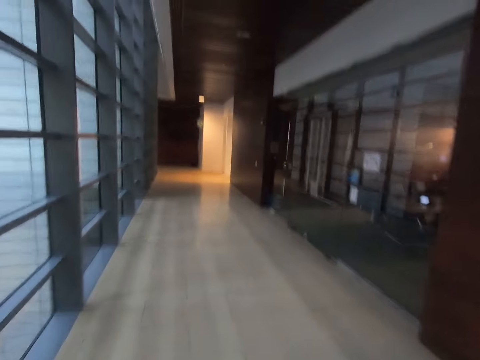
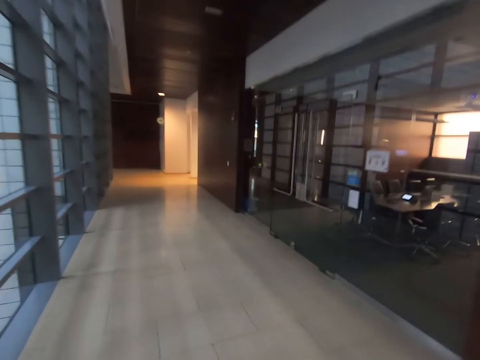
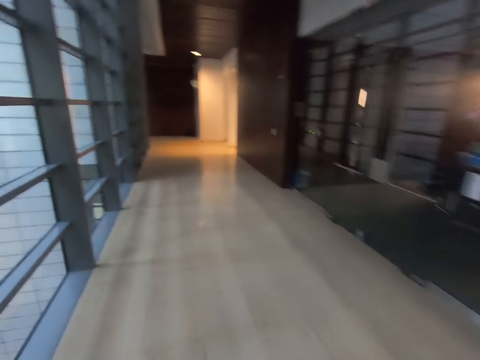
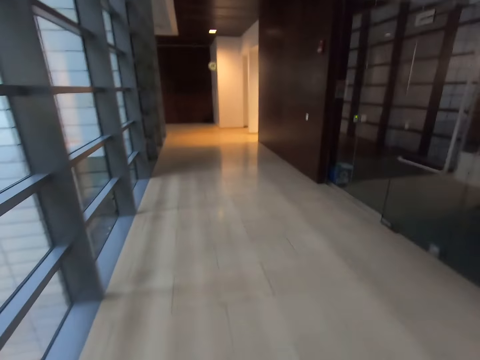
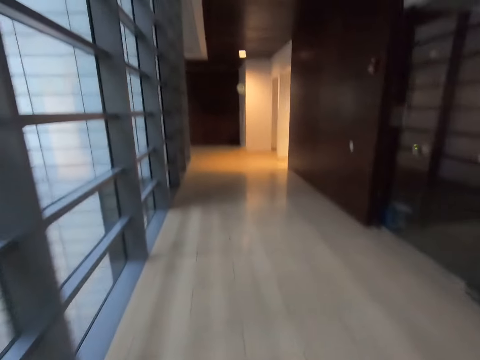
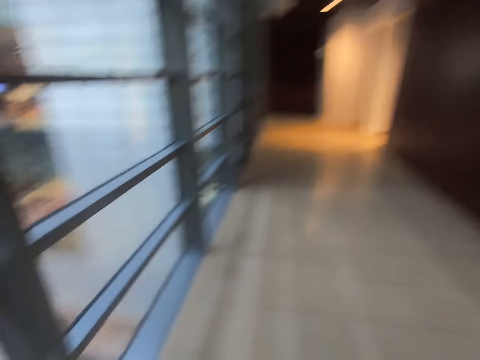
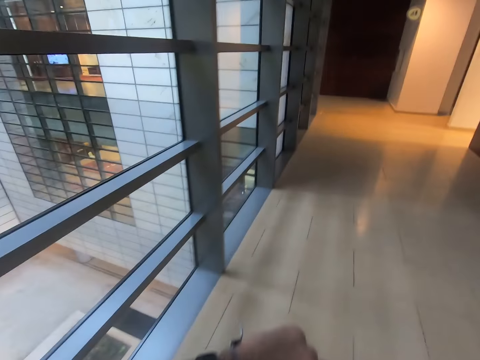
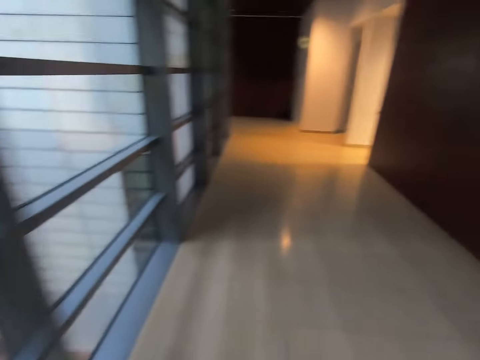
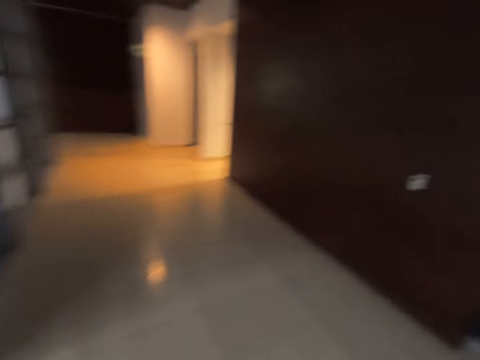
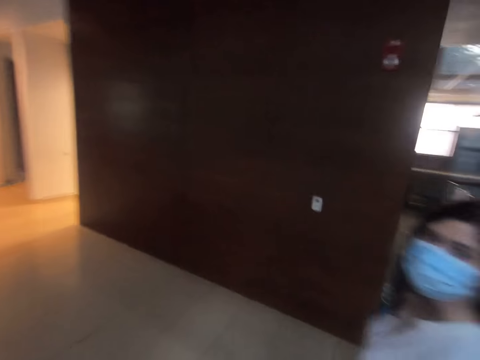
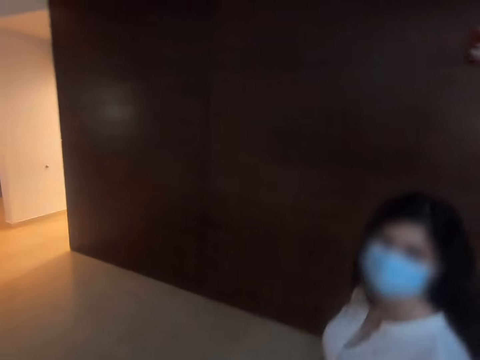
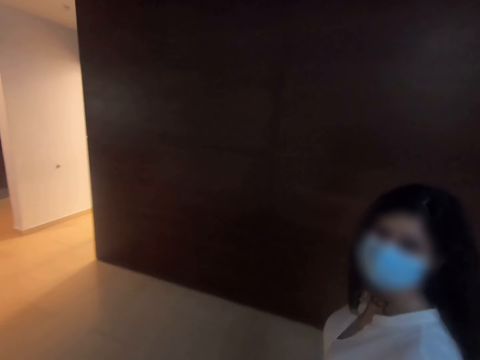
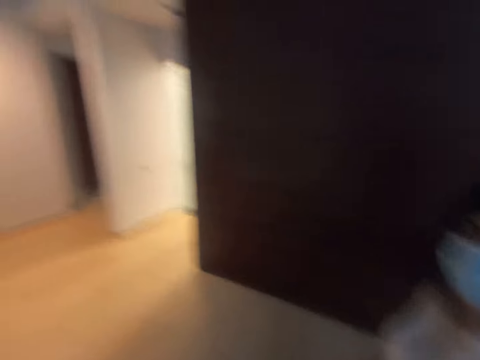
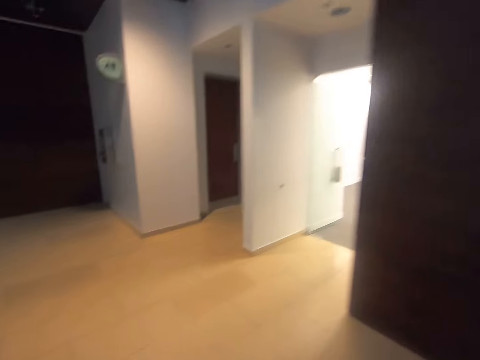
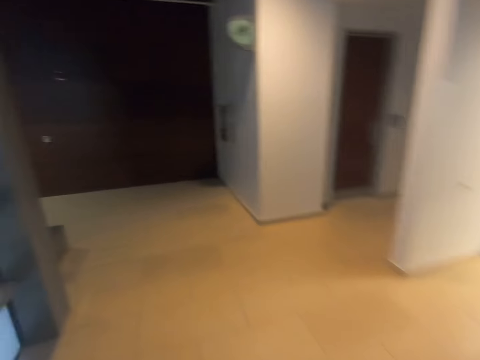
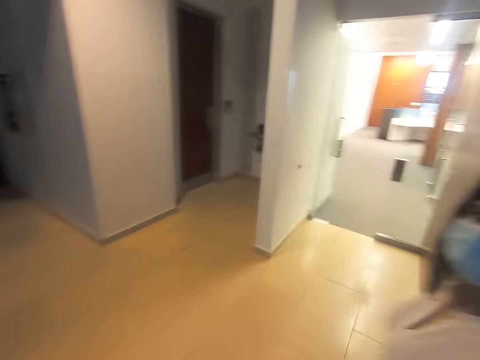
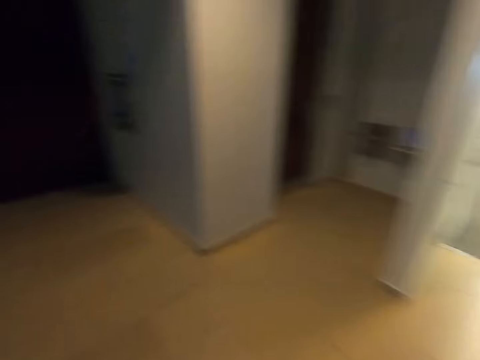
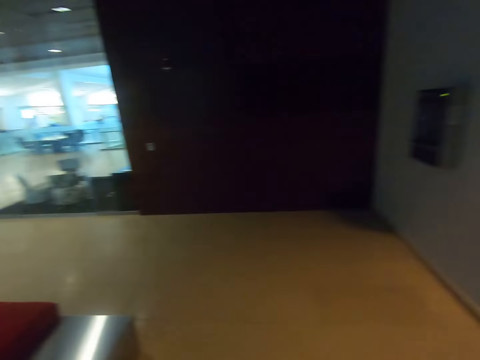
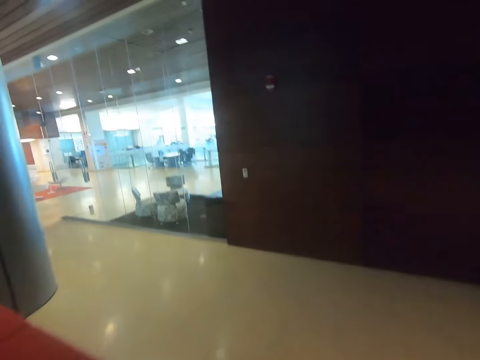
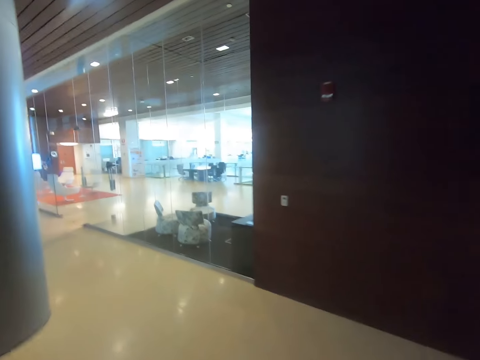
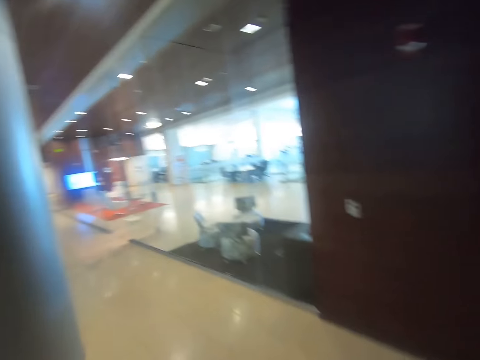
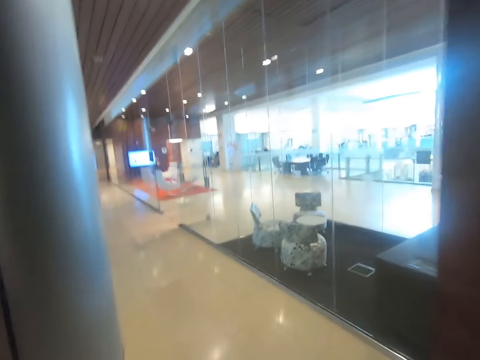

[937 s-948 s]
The camera wearer looks at the watch on his left hand. He talks with a lady. The lady walks with the camera wearer.

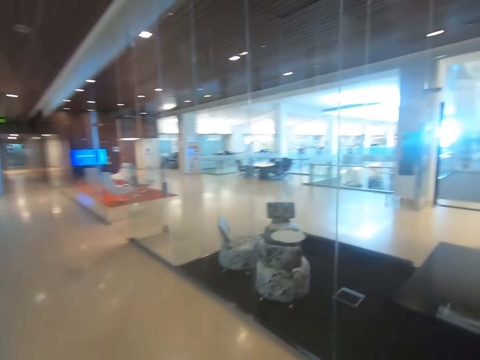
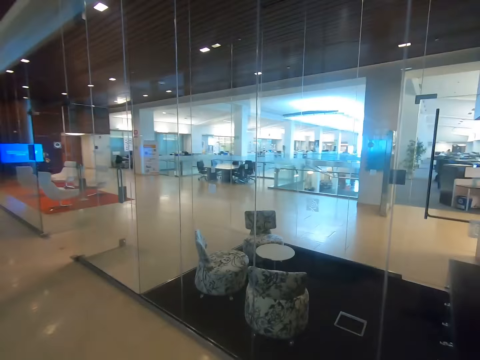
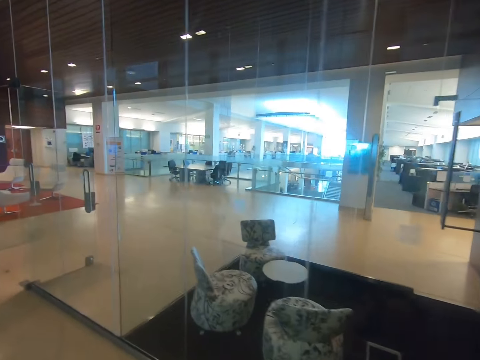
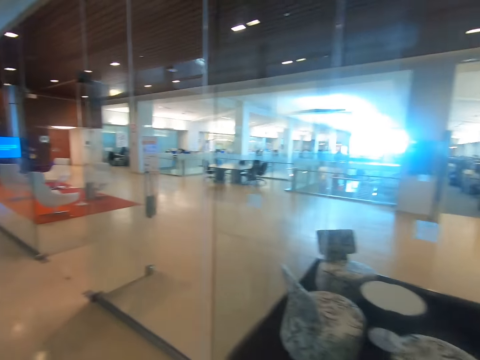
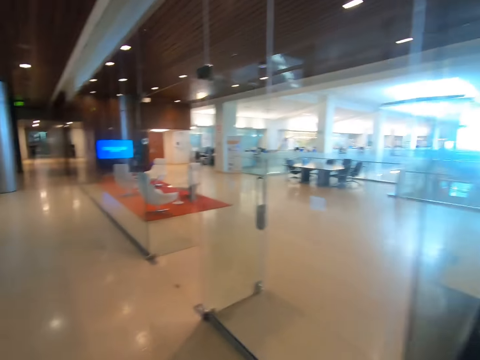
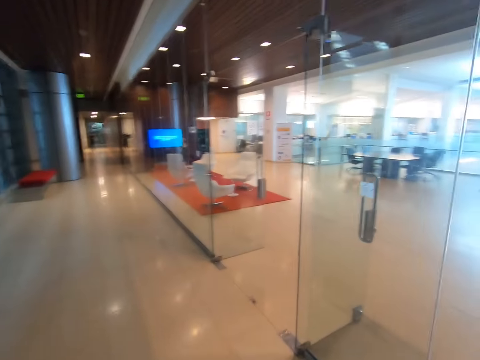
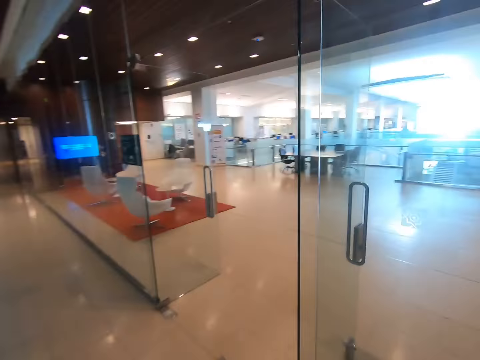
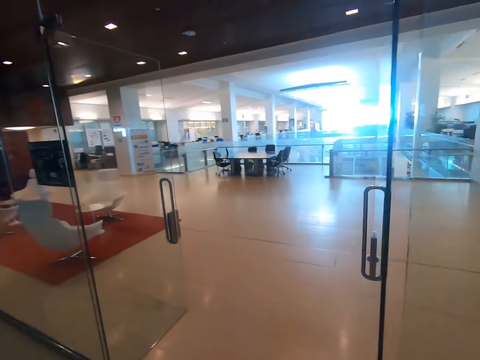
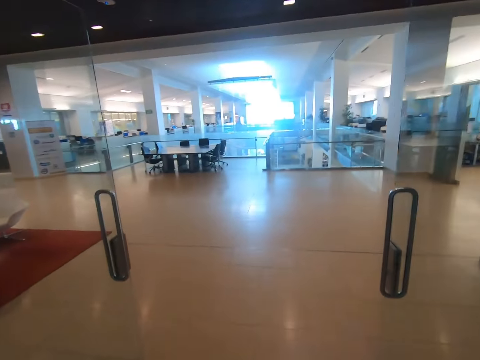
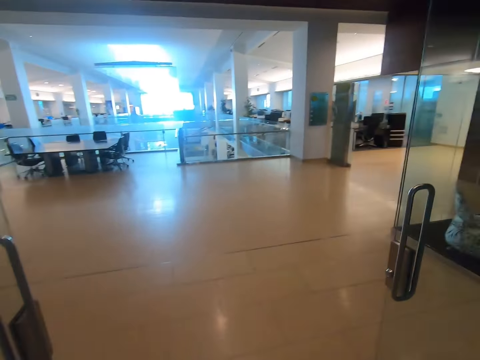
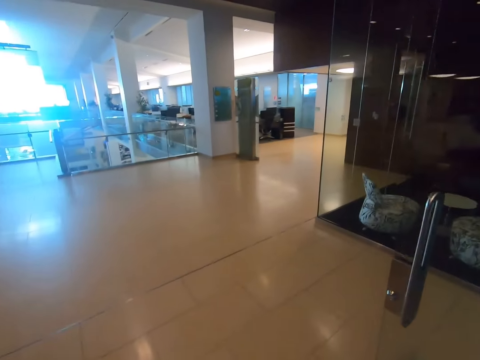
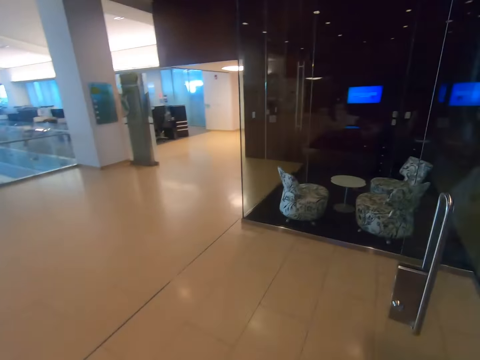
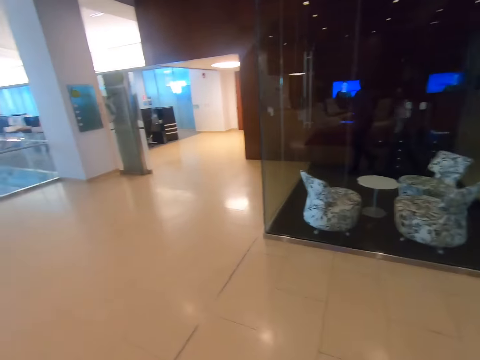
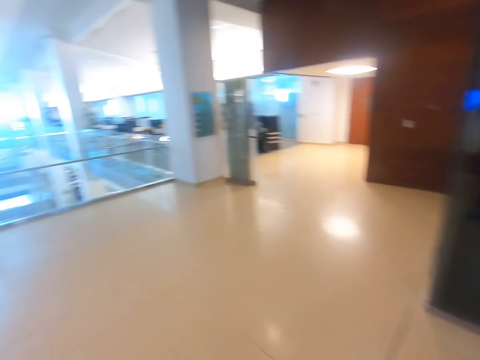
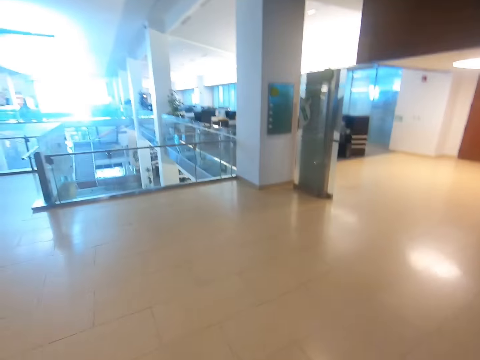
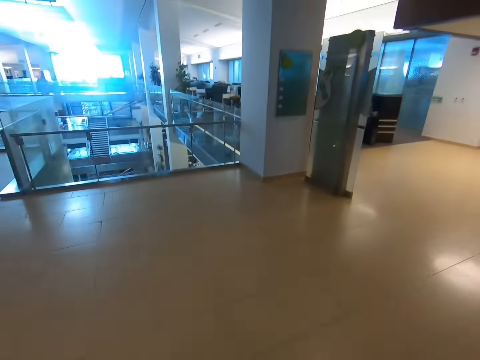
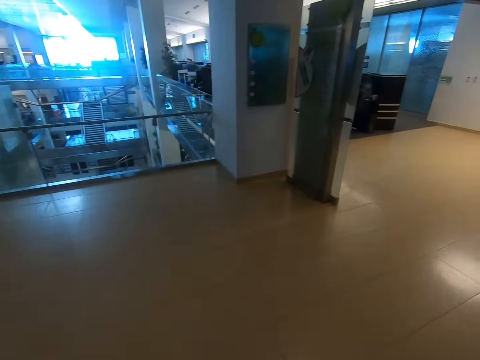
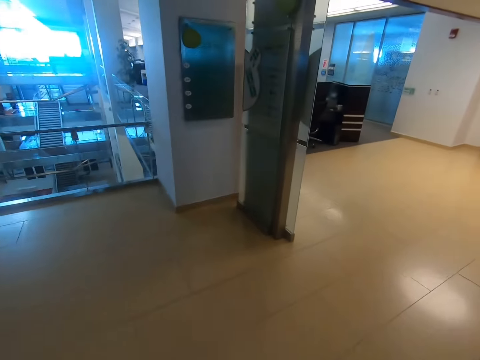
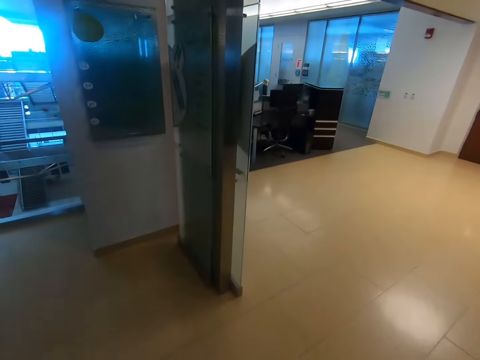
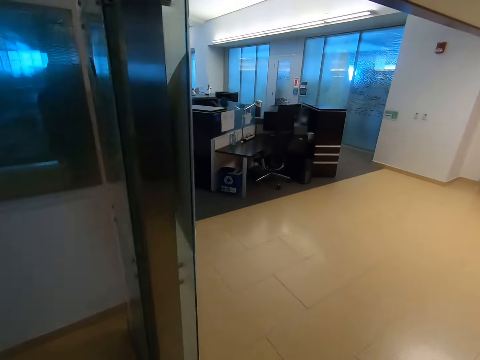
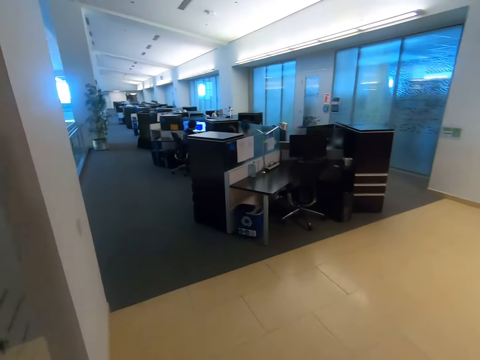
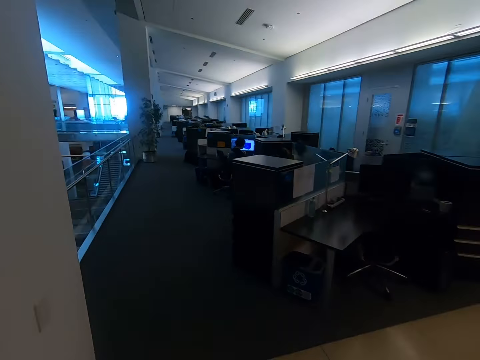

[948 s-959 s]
The camera wearer walks in a room.

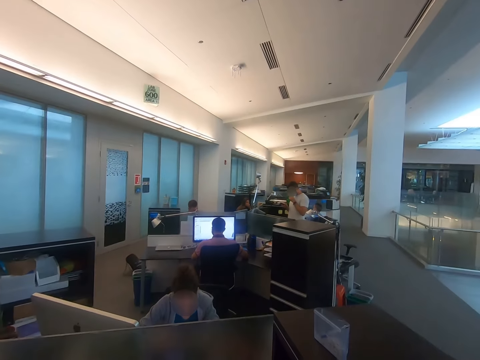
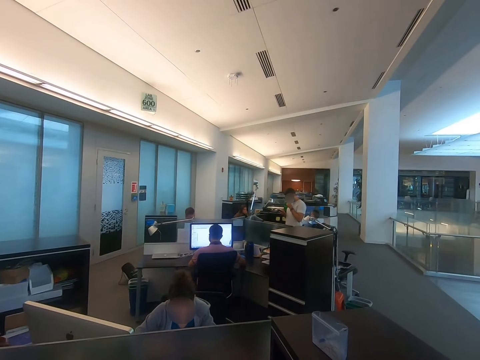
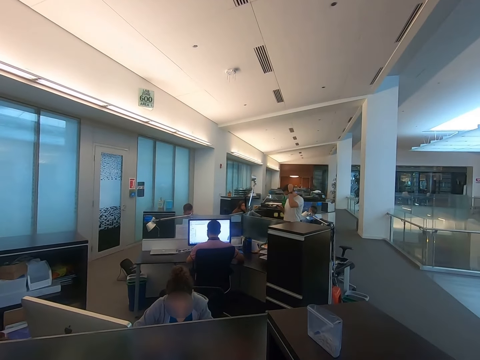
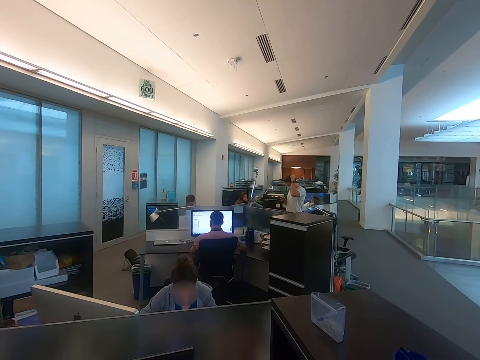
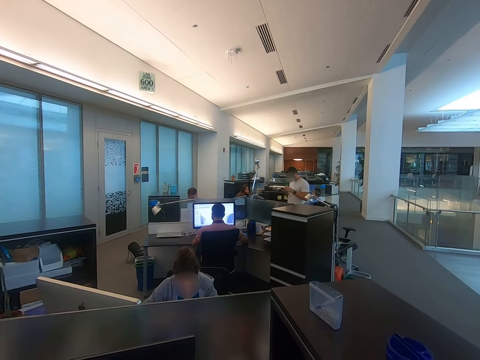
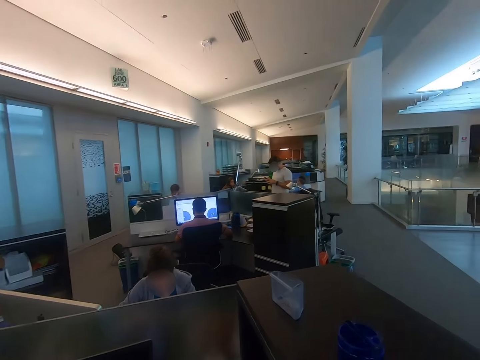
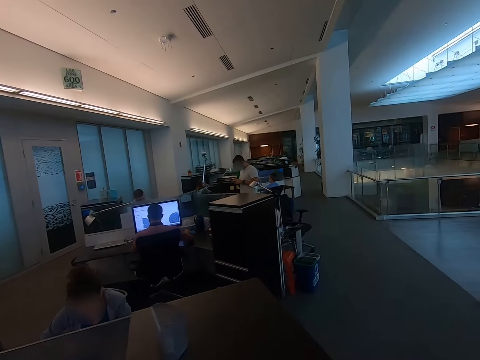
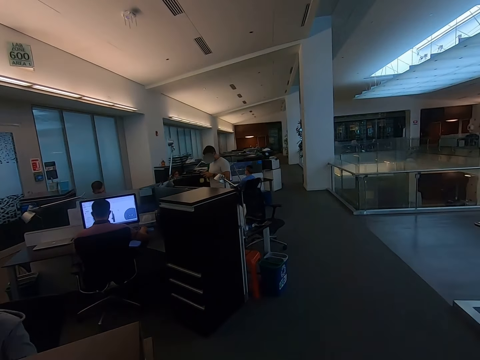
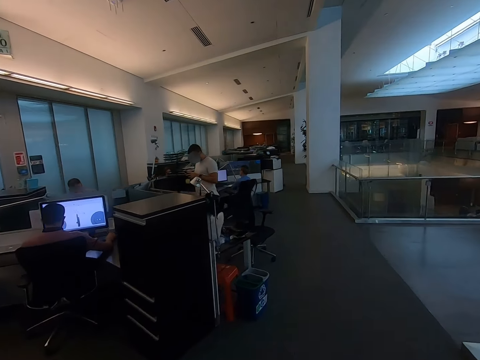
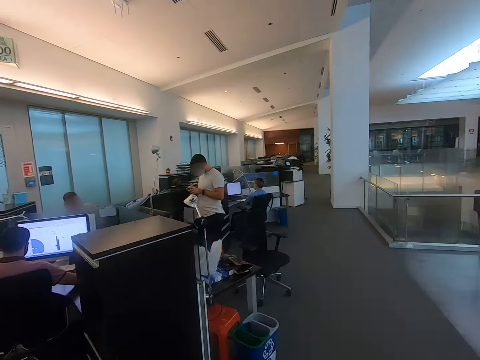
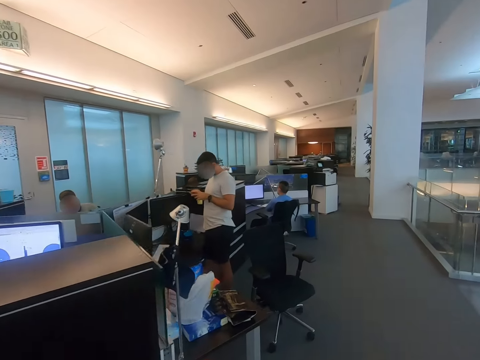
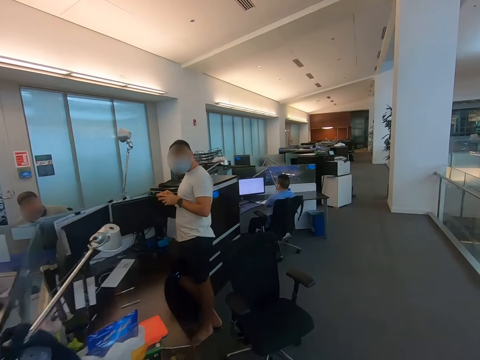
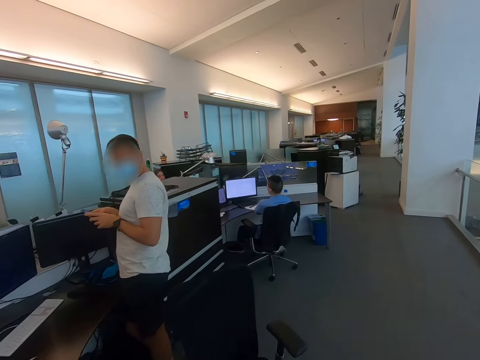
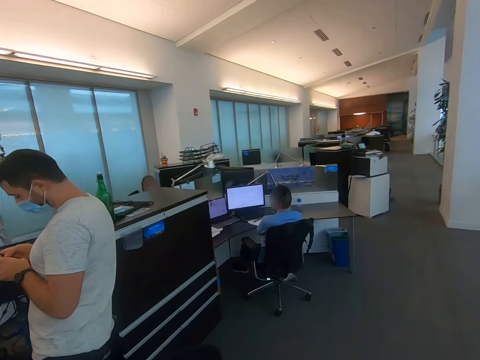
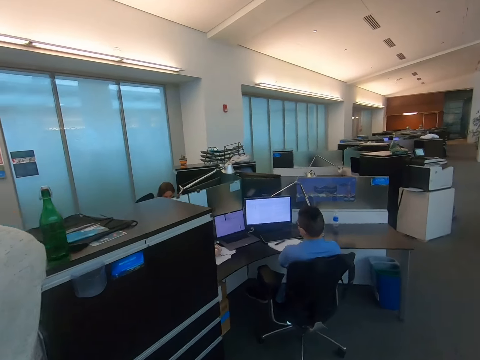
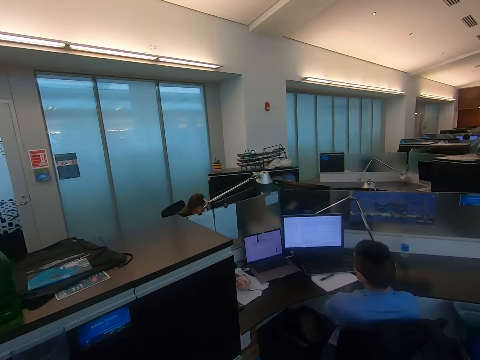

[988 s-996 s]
The camera wearer stands.
